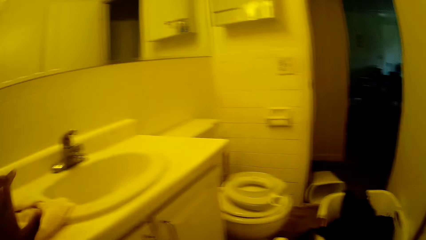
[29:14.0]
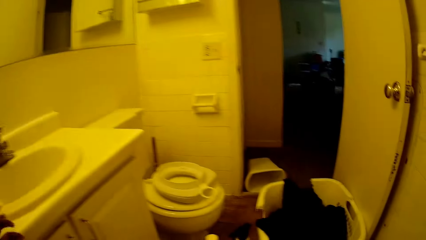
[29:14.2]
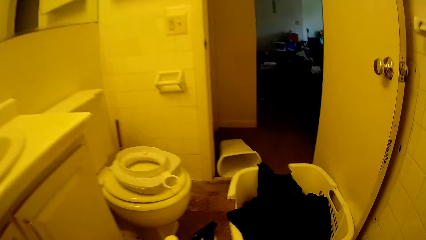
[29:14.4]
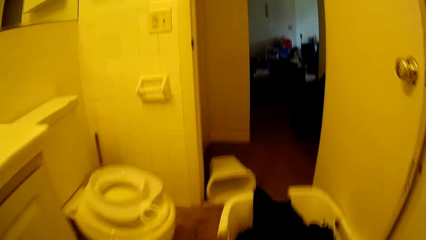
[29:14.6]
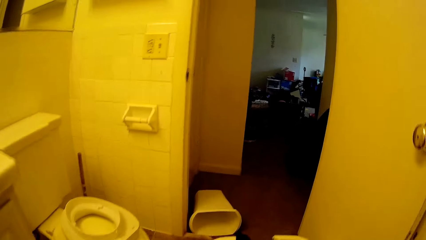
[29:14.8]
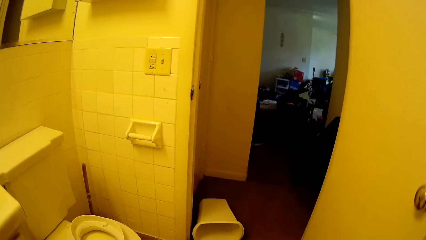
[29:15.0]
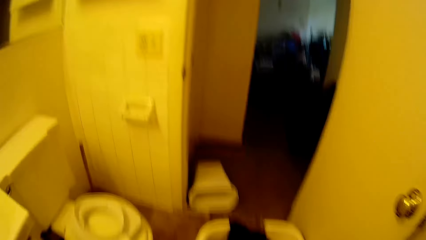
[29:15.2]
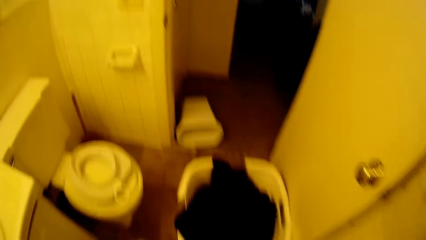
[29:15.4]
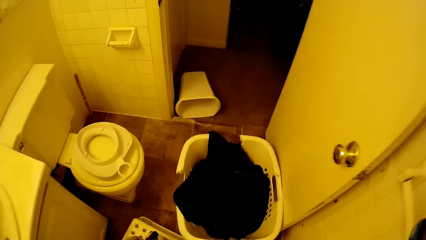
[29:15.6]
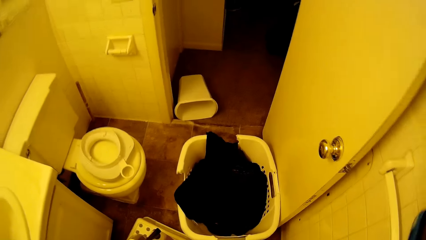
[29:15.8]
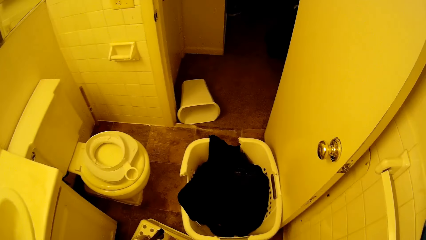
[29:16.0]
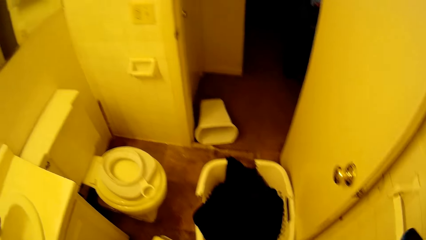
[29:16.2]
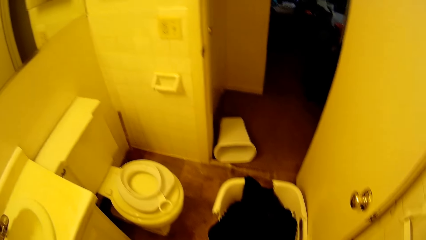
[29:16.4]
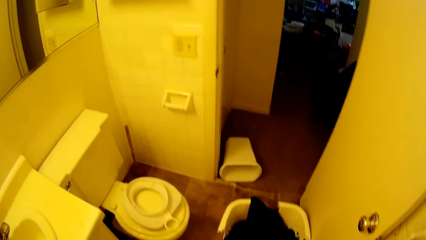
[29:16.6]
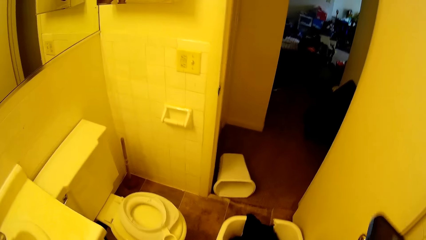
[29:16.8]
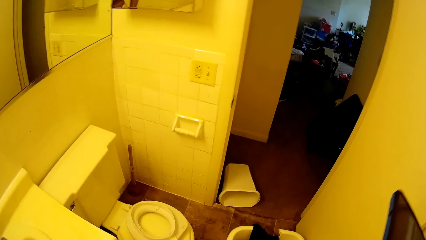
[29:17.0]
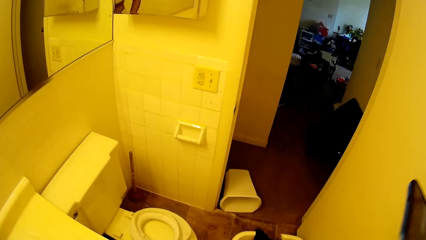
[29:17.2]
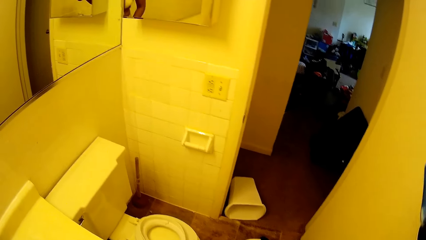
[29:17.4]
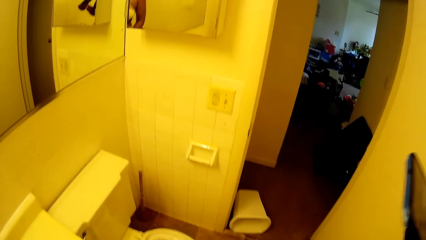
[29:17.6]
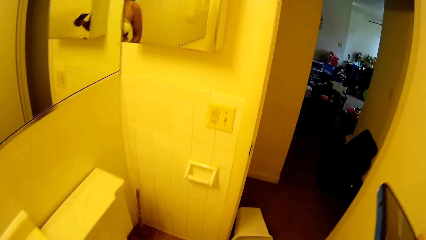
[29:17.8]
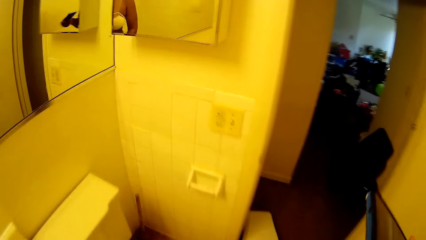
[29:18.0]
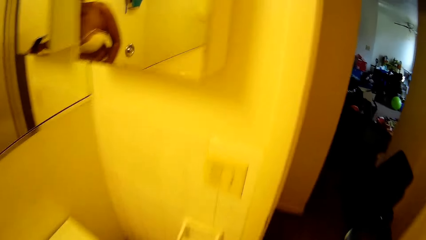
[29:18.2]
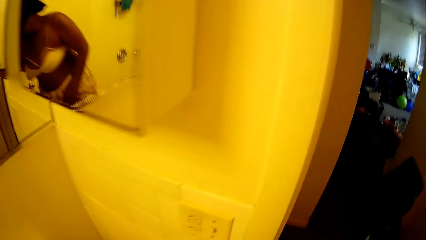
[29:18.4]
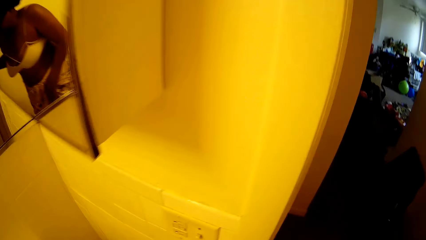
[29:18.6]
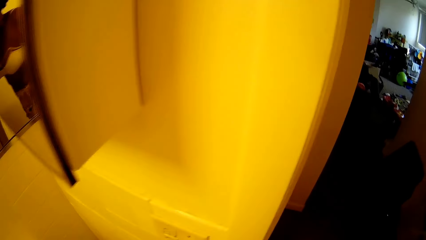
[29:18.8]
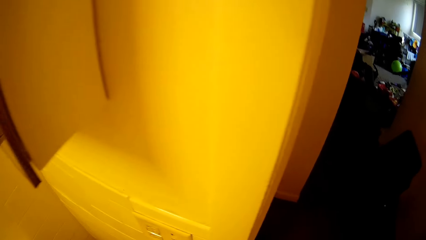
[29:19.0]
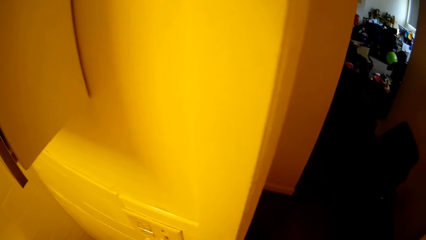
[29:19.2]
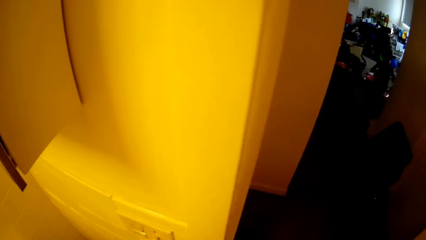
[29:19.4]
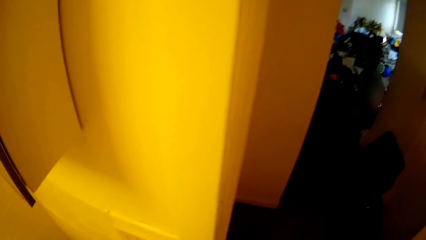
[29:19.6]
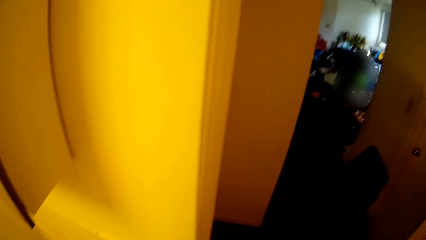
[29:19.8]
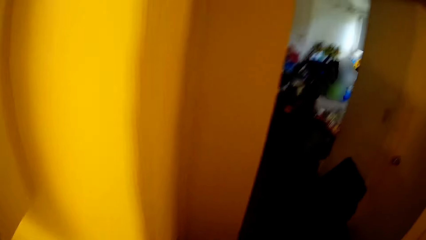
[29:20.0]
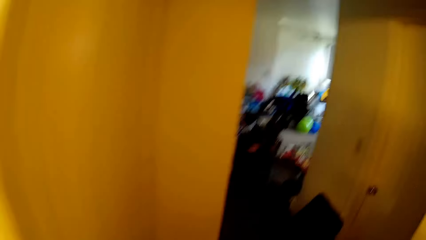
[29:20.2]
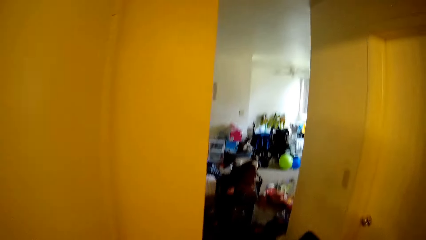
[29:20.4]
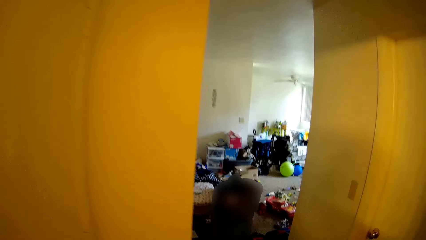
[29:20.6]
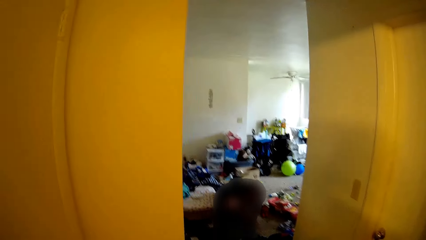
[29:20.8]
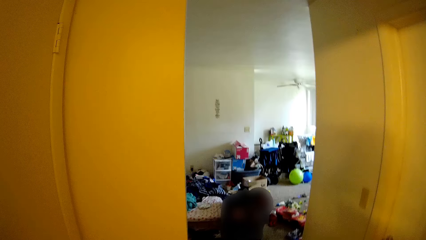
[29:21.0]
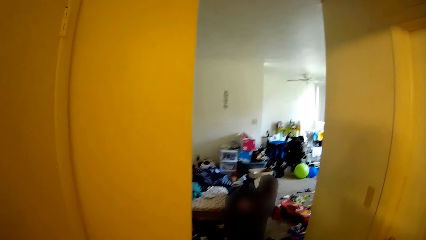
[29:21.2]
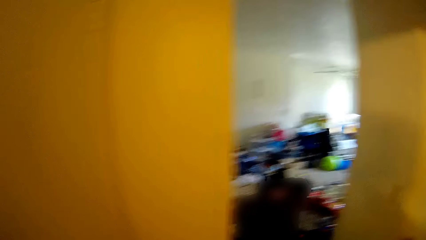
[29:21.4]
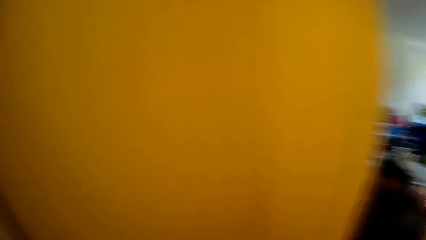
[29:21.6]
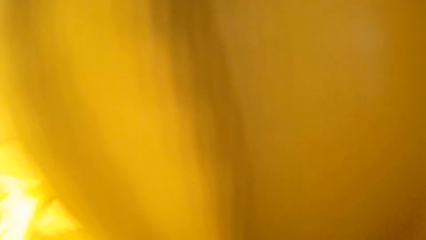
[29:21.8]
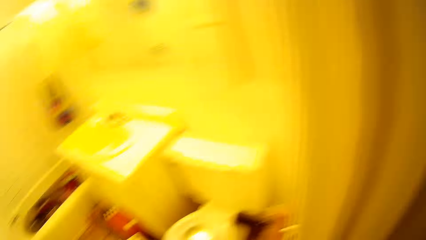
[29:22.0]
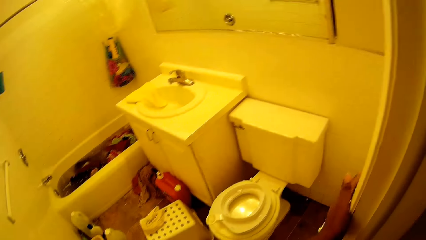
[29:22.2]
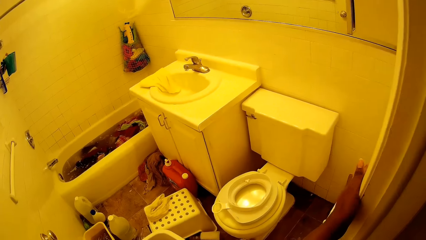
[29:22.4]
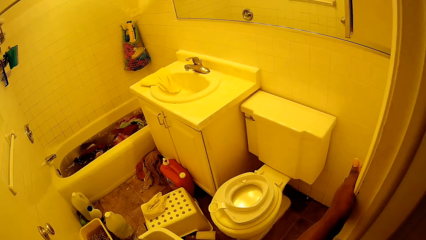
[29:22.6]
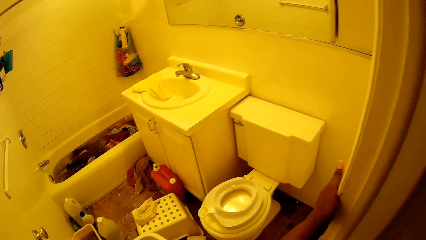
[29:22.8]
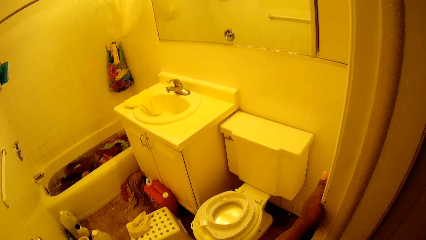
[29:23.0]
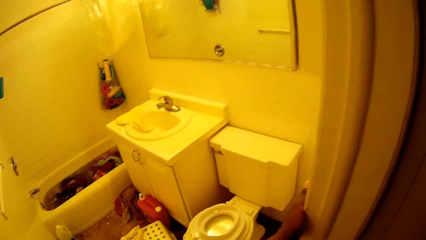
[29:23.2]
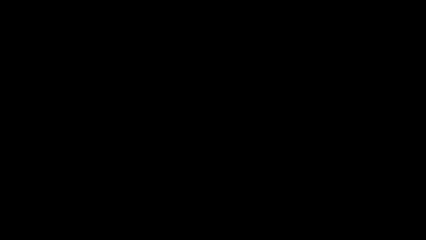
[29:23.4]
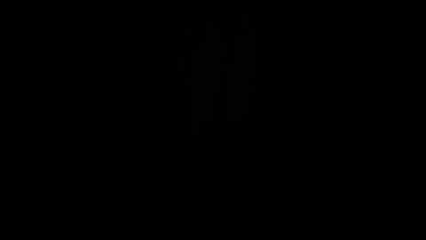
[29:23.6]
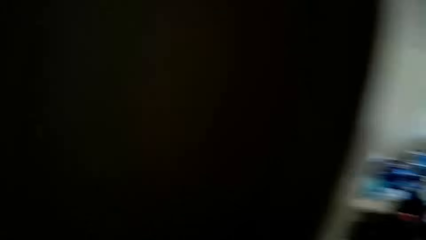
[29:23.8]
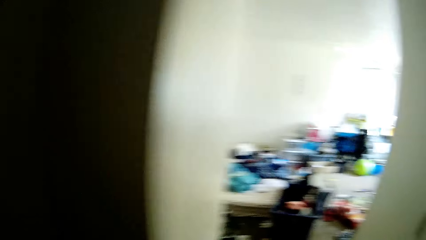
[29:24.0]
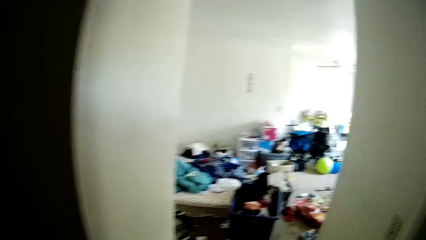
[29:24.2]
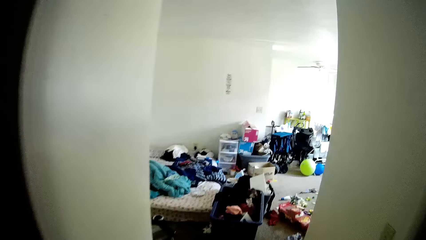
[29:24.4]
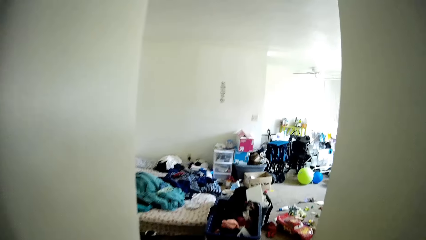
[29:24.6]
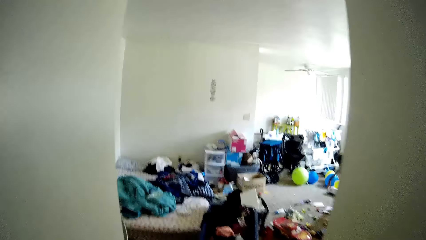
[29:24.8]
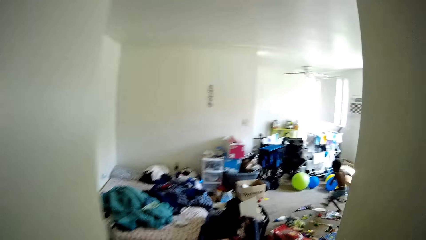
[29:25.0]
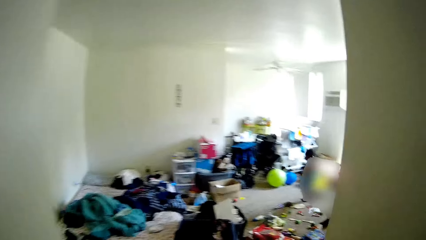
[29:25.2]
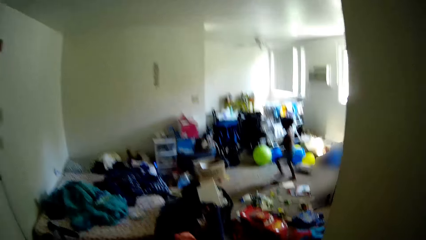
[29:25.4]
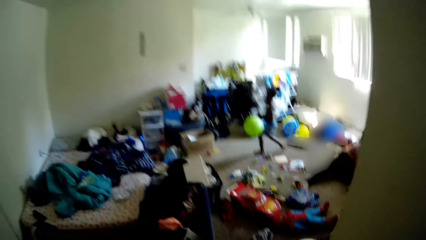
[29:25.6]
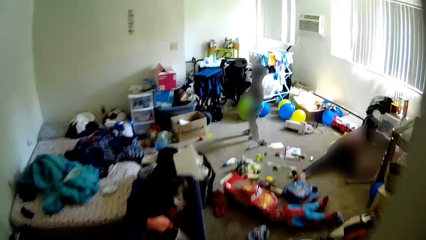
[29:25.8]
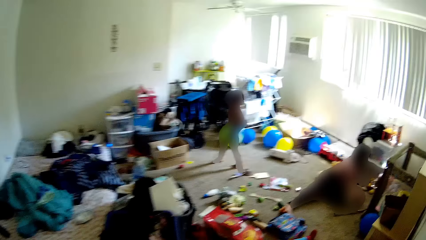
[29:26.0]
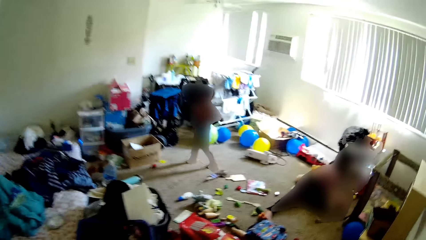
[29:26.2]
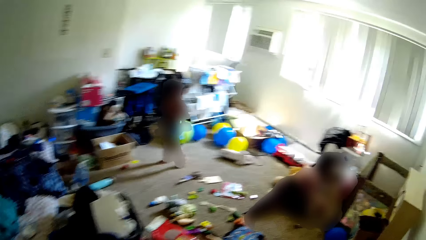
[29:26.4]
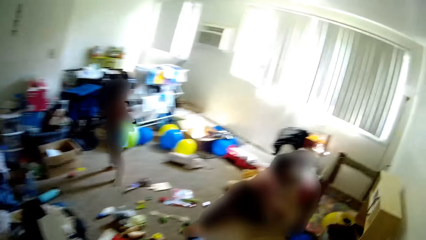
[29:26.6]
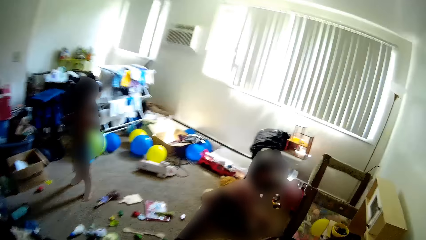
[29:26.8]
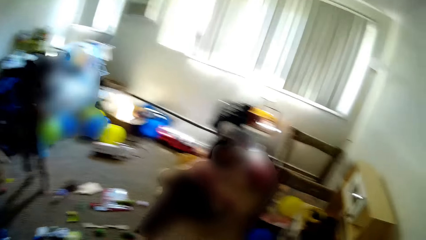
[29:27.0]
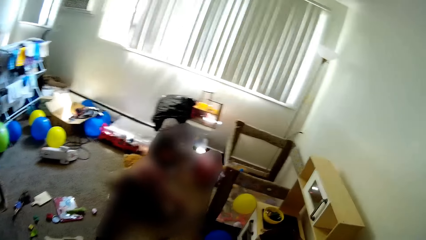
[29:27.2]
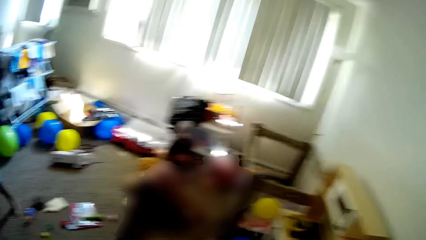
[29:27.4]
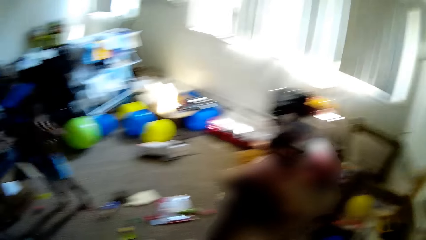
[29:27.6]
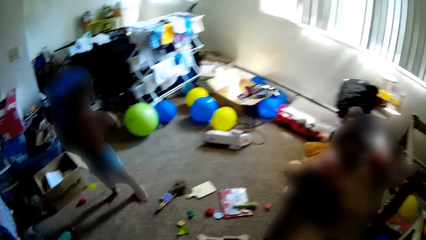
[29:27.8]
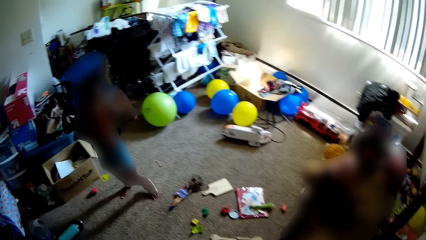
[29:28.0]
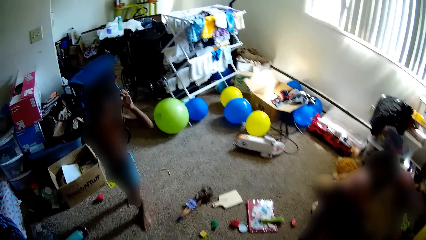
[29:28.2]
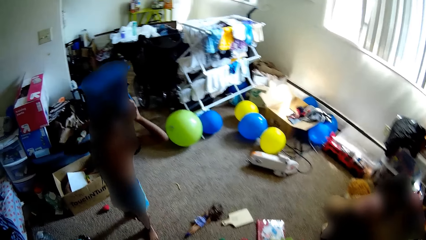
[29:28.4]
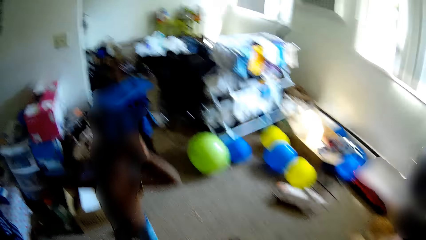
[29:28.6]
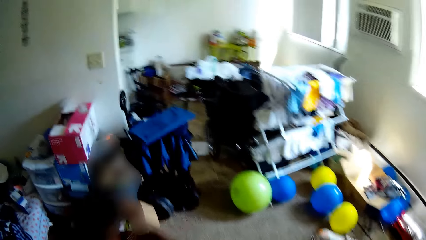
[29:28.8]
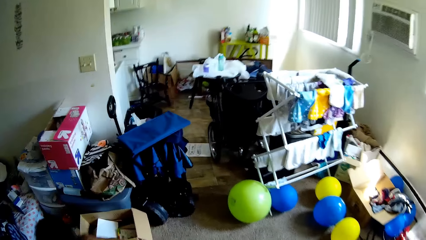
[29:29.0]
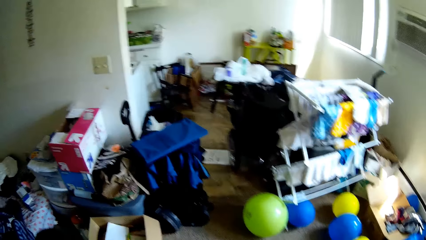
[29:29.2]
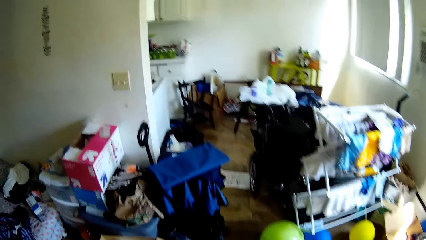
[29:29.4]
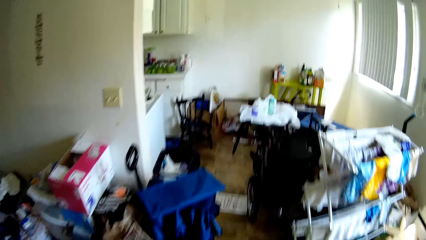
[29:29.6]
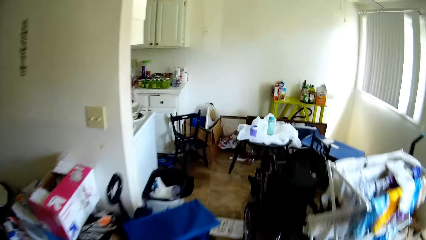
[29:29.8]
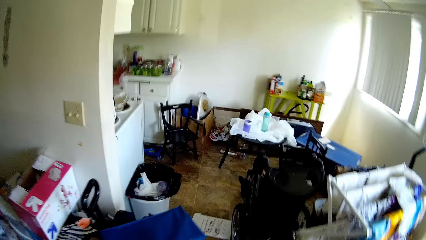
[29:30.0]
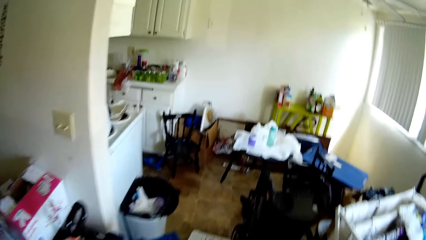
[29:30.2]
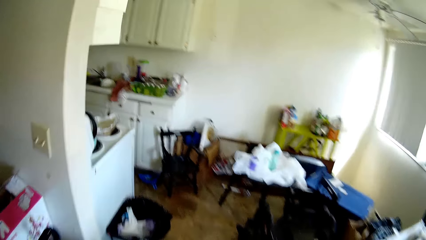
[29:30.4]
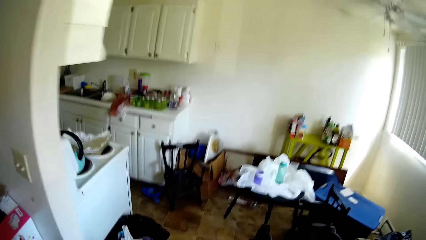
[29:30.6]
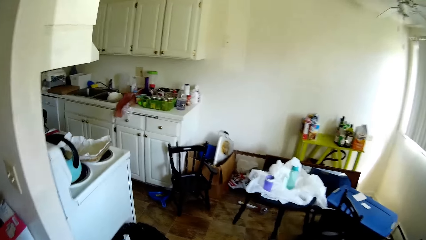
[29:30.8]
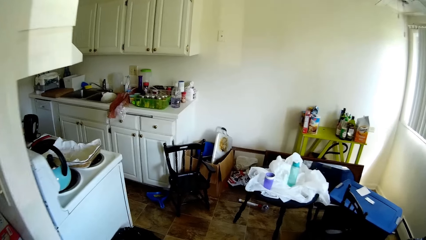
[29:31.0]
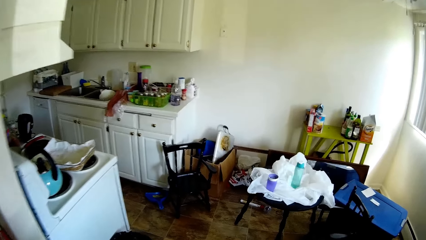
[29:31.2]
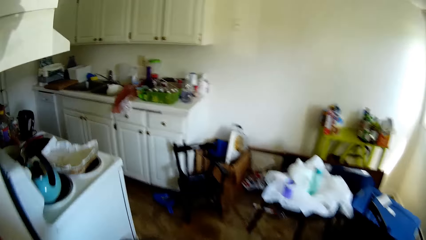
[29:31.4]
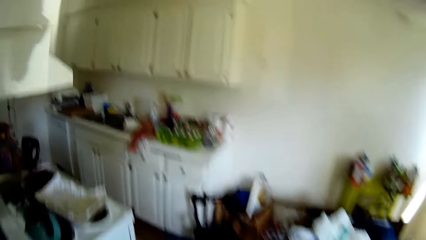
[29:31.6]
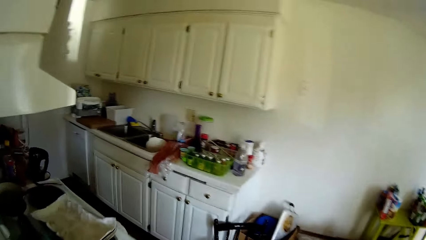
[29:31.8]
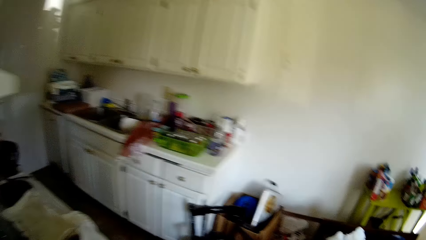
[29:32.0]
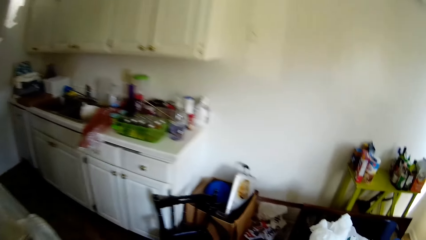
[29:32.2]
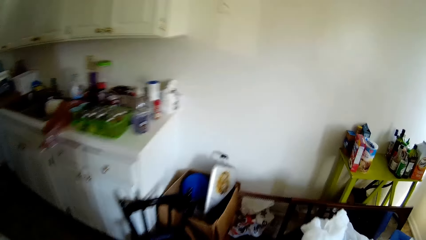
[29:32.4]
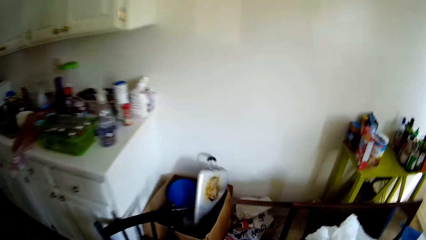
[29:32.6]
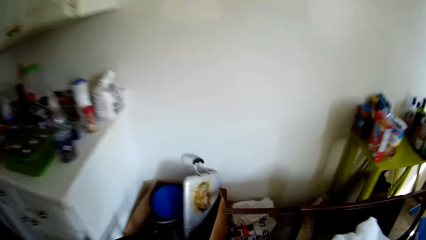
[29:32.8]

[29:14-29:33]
The camera wearer holds a cloth in her left hand. She drops the cloth on a basin with her left hand. She walks in the house towards a room. She touches the door frame with her left hand. She enters the room. A boy plays around inside the room. The camera wearer walks towards a kitchen. She interacts with another boy and the first boy.
